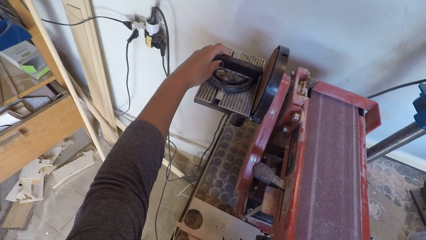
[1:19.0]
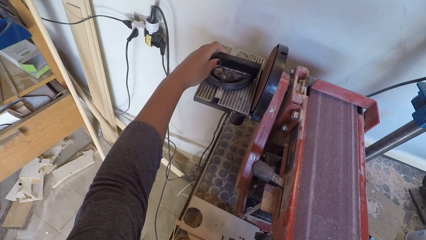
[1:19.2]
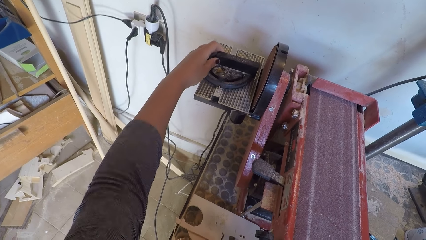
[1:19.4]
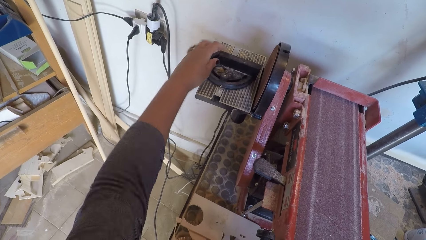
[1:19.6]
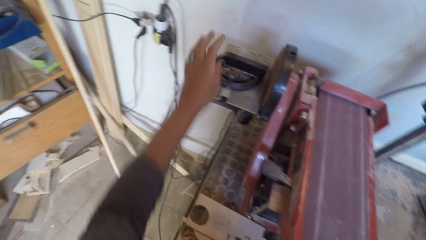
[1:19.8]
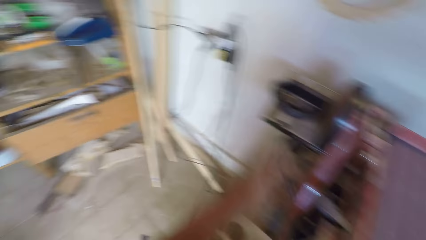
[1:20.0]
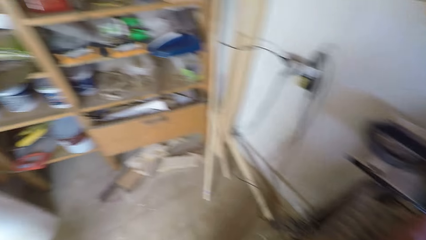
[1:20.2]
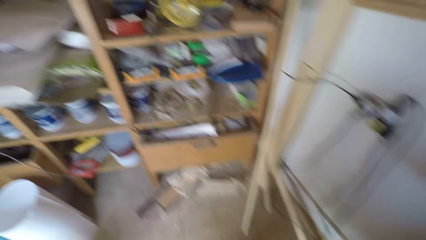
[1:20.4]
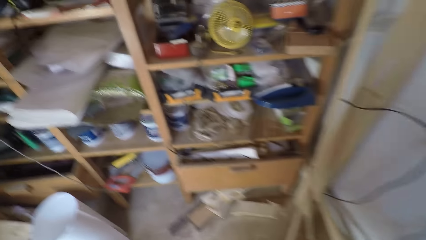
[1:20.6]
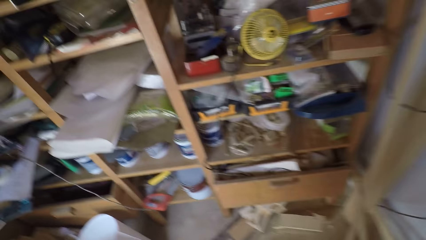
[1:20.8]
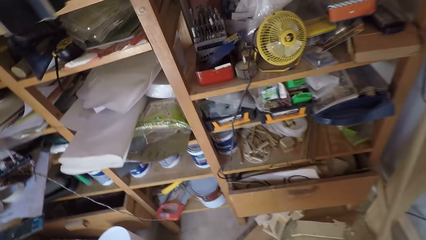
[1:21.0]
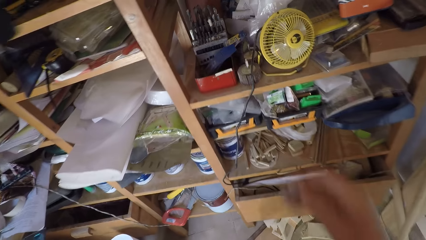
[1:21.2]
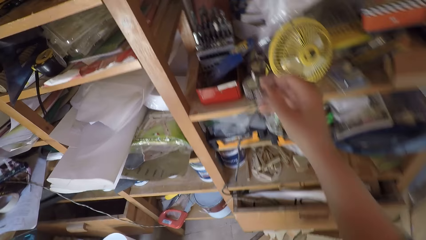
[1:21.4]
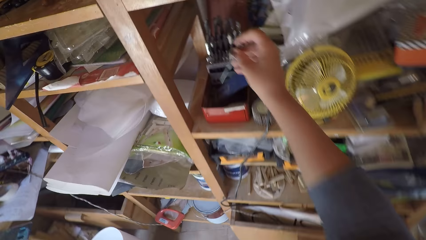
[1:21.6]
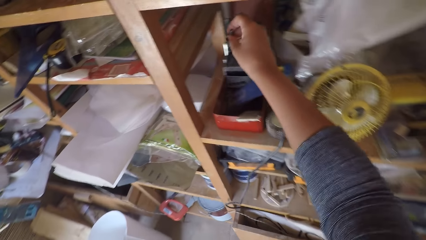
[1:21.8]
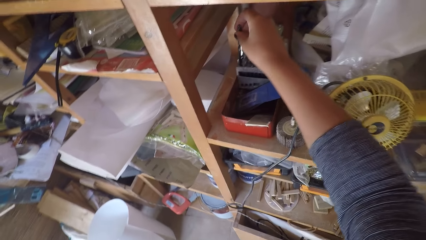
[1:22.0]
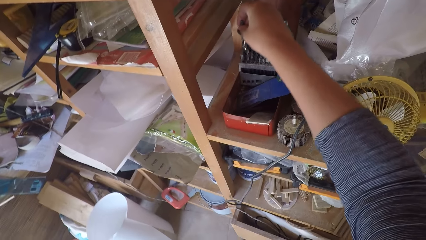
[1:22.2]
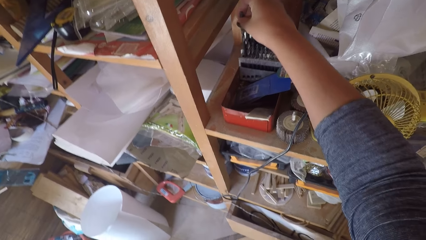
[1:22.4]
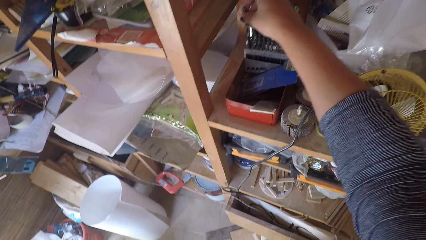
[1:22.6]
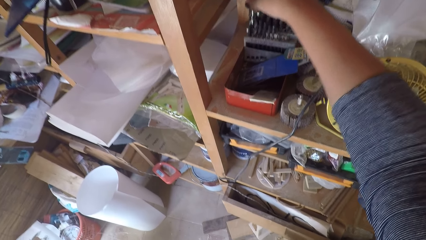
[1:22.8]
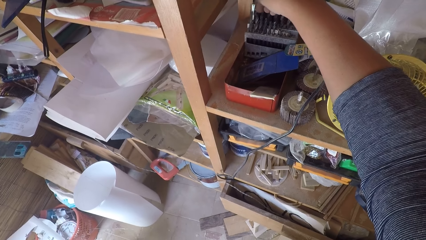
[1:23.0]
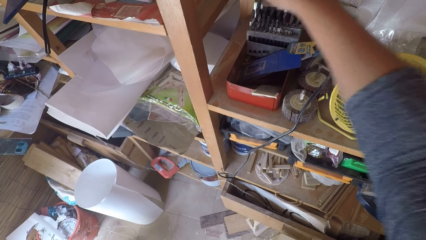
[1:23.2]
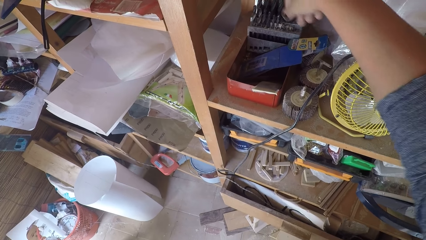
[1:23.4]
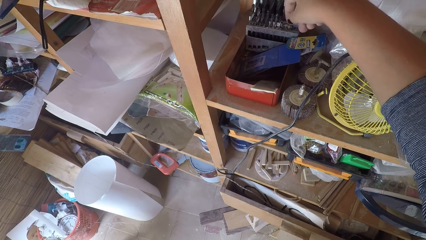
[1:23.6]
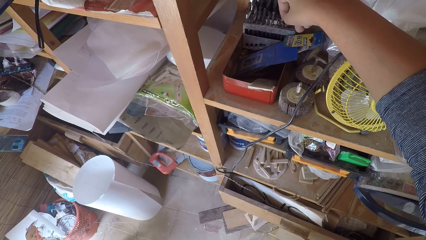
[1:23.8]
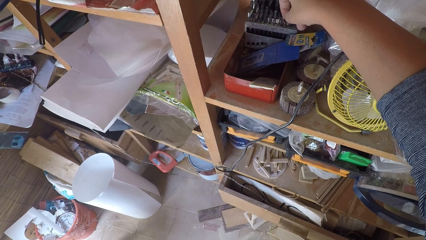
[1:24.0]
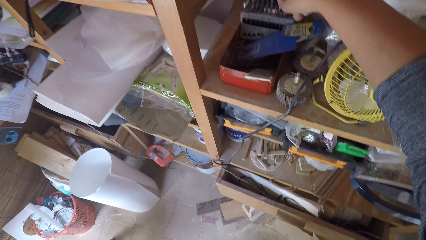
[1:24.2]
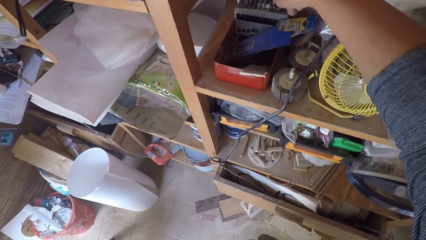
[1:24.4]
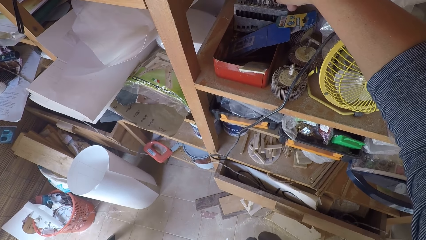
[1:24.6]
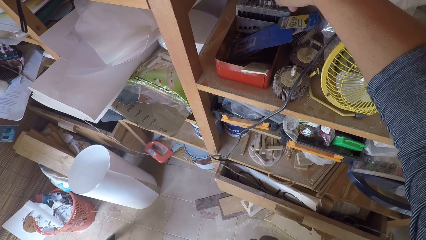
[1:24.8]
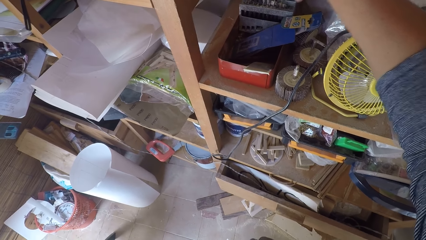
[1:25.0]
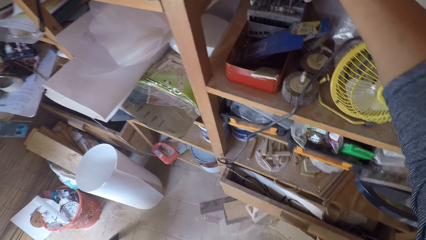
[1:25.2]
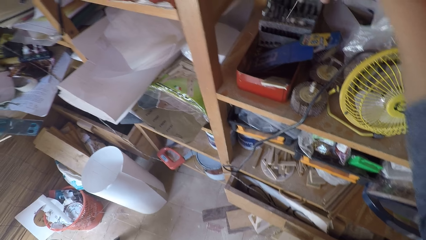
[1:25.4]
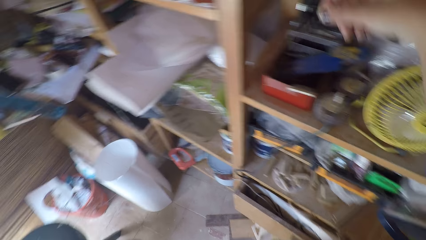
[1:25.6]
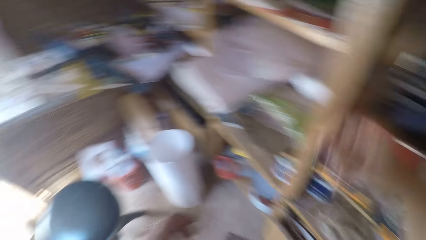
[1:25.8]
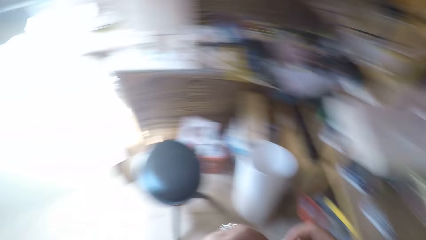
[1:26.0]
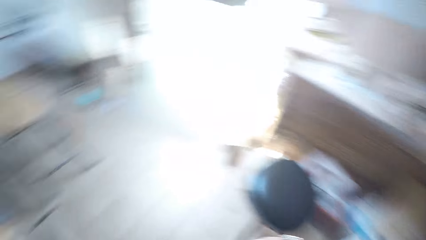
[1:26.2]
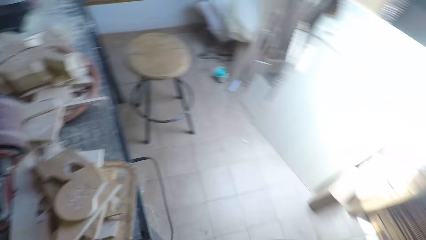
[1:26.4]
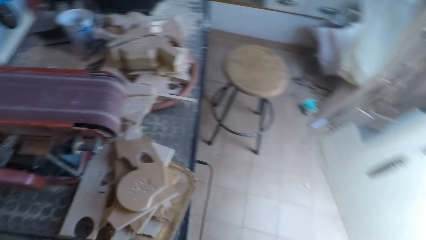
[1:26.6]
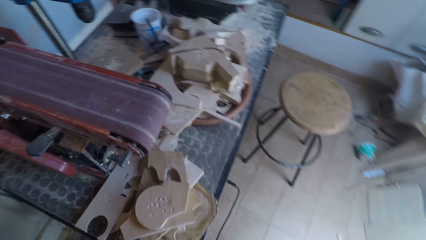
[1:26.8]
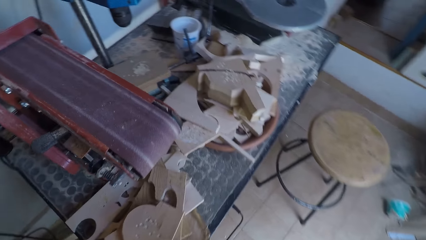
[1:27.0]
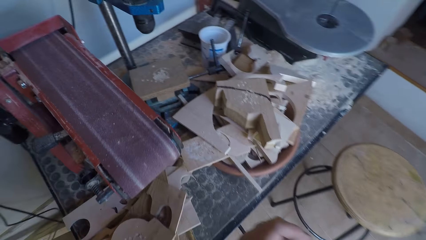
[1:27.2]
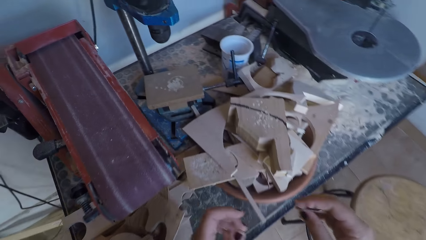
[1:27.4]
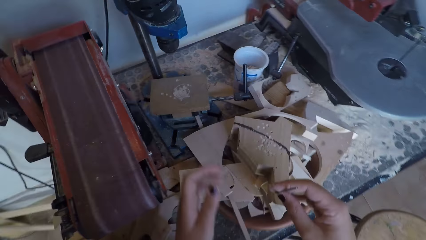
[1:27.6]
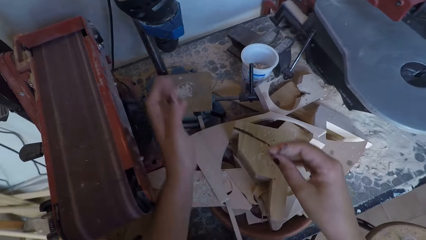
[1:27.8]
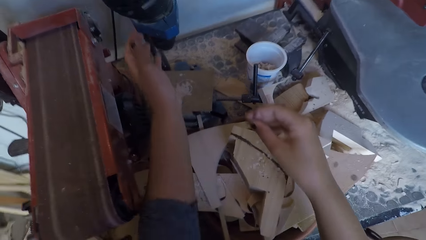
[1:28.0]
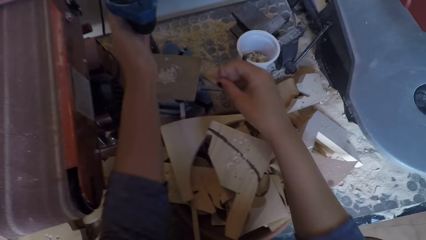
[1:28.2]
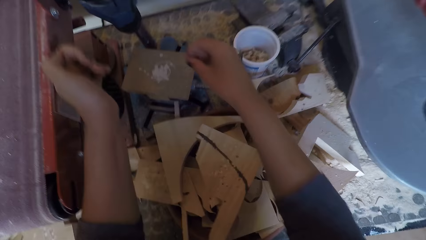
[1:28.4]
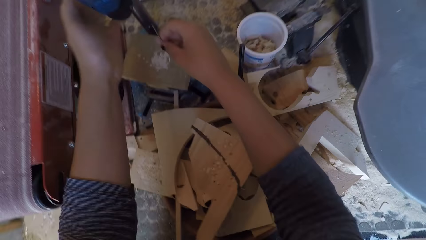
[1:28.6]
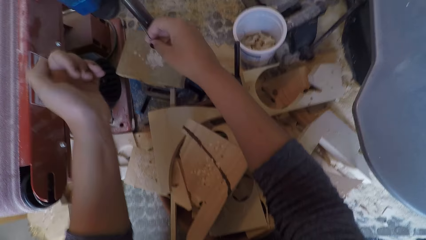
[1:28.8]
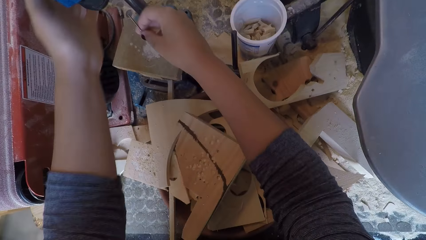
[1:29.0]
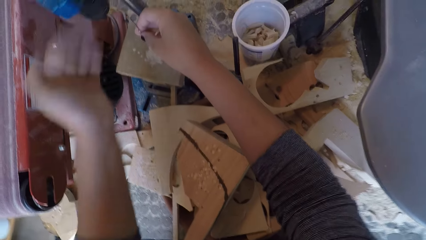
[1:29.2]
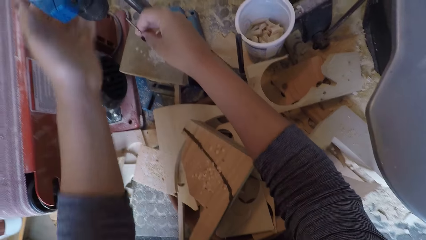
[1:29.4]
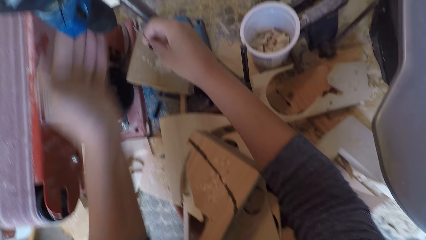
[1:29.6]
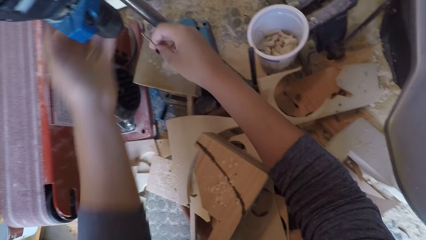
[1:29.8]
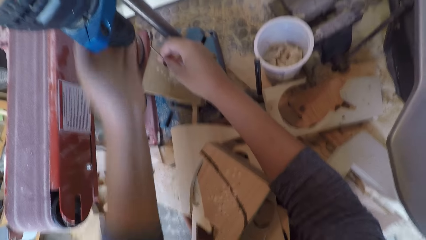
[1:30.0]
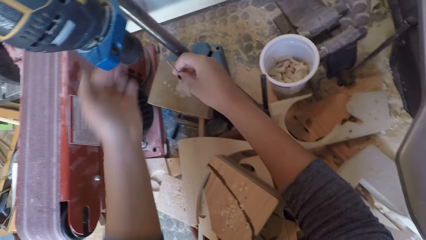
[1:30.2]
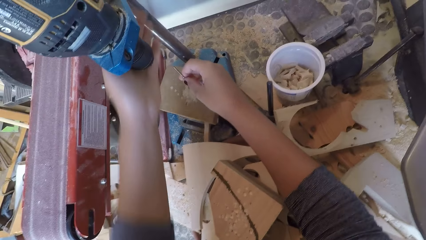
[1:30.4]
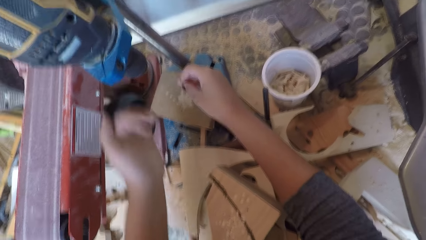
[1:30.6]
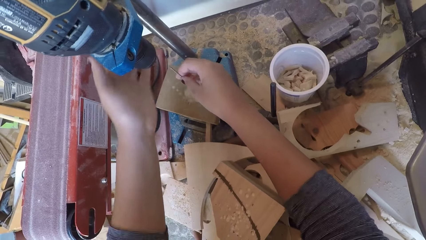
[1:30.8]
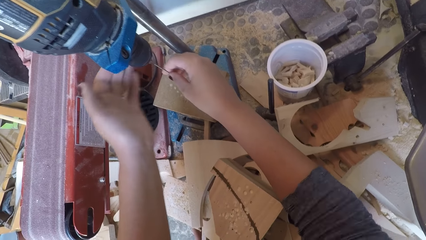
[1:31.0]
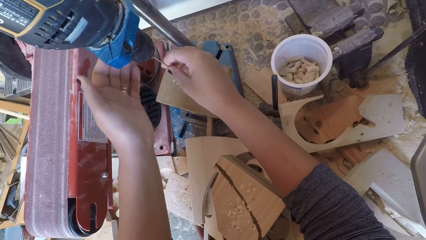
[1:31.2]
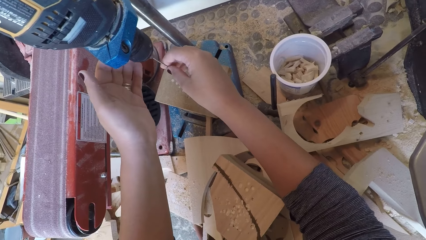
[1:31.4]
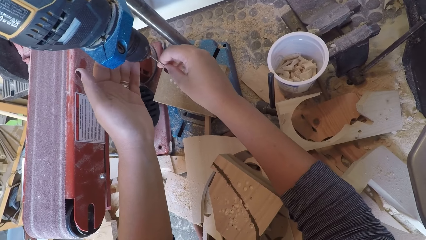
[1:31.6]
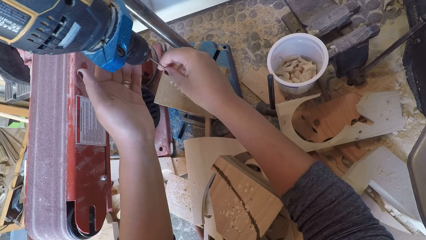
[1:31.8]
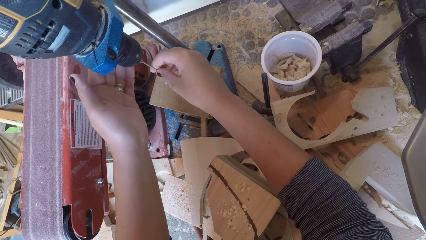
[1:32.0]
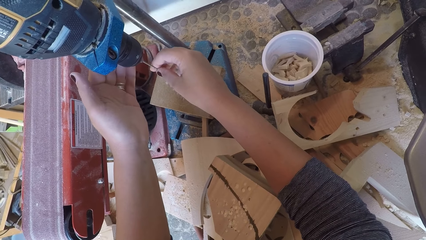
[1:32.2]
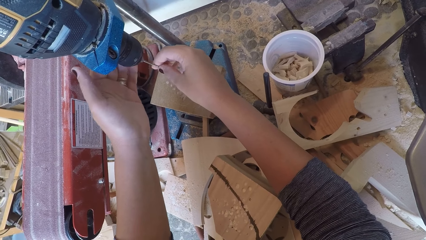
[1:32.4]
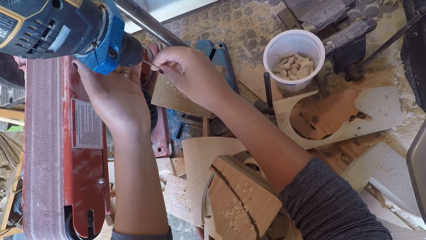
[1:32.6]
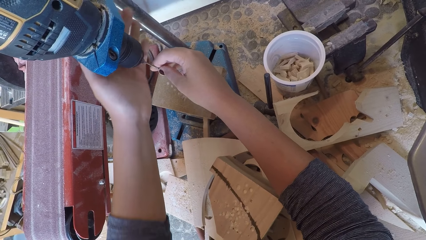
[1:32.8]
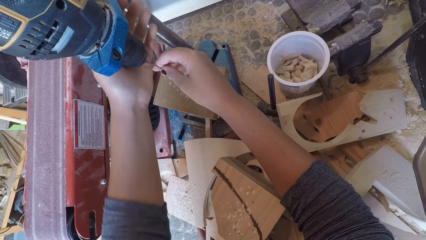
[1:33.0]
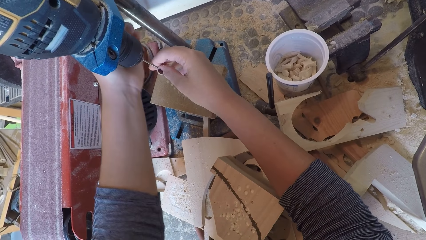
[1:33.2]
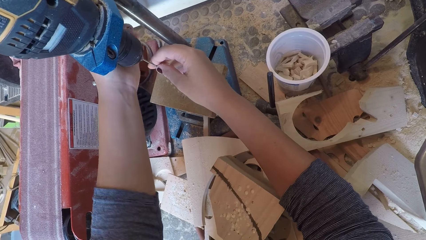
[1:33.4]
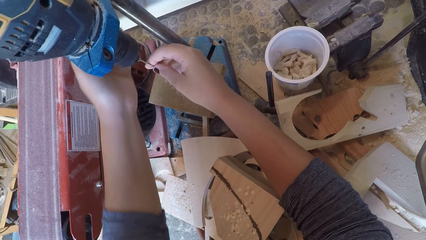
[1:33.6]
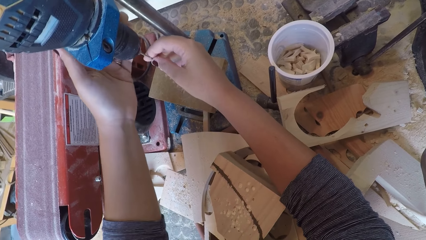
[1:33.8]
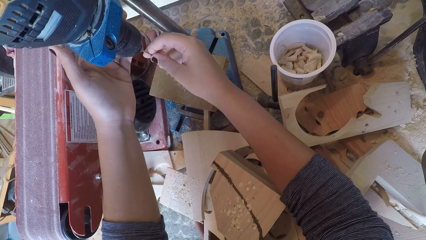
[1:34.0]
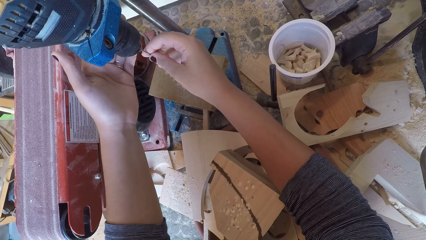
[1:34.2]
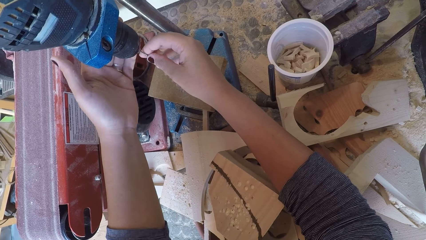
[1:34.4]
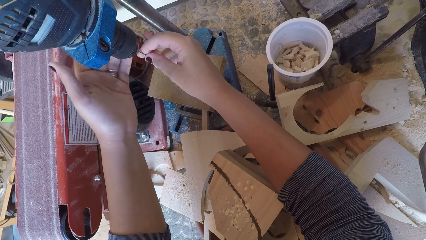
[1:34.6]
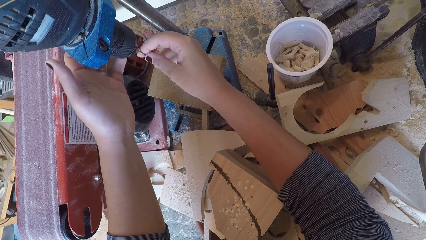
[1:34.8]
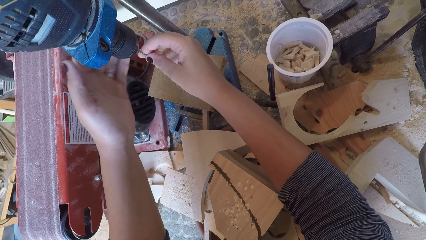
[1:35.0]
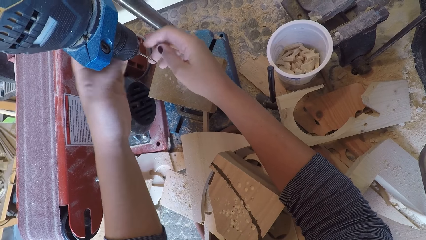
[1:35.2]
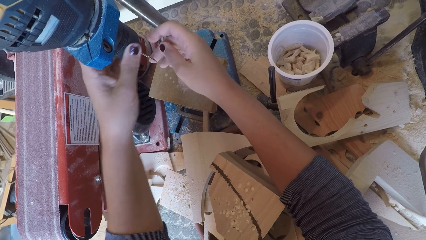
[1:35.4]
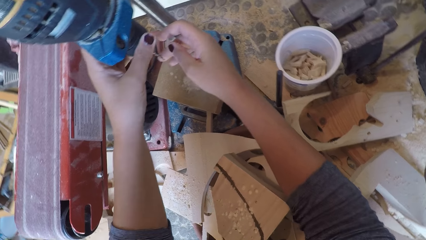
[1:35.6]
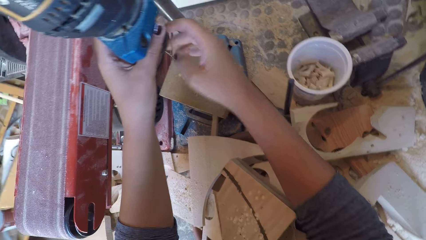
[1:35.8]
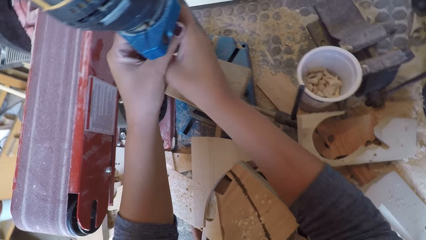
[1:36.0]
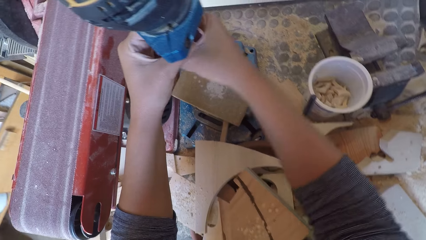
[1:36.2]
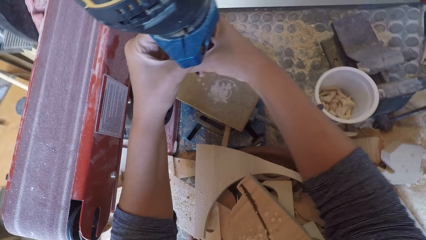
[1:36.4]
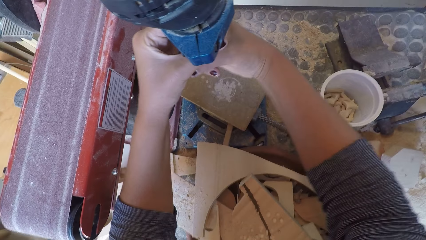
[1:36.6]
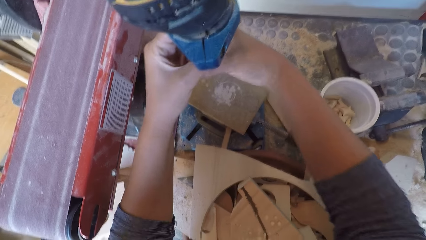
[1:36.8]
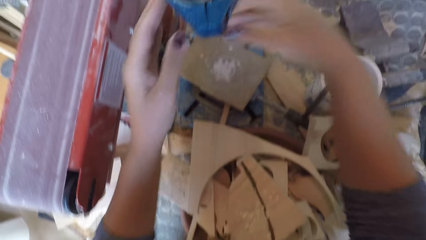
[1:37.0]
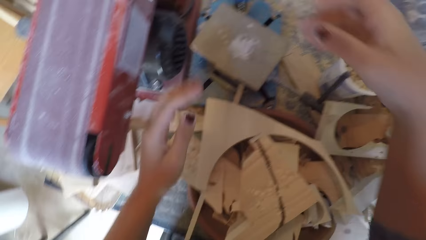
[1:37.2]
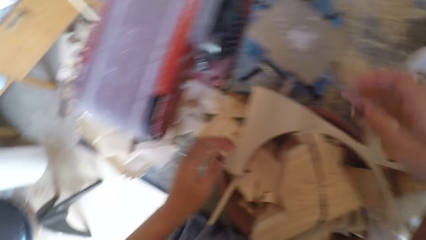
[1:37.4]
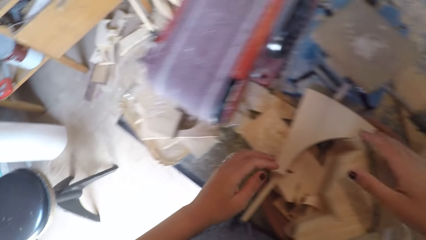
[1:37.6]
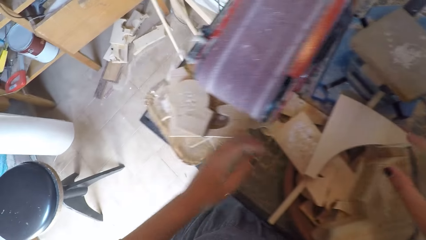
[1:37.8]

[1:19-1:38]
The camera wearer fits something on a stand. They turn around, walk around. They drop drill bits into the case. They hold a drill bit. They put the drill bit on a holder. They pick up a drill bit from the case. They turn around, walk around. They rotate the drill bit holder. They hold a drill bit. They fit the drill bit on the drill. They rotate the drill bit holder.
